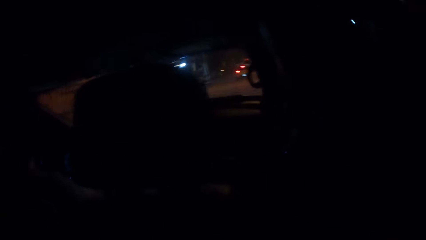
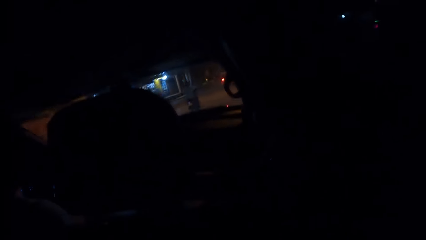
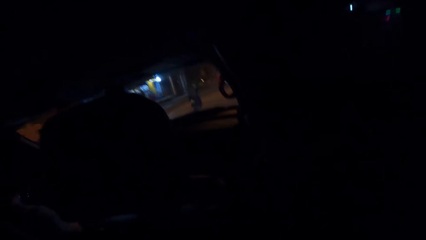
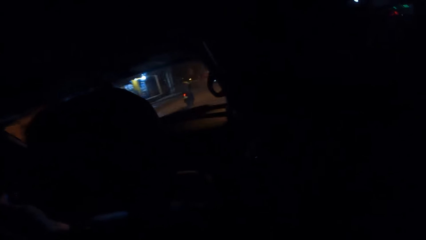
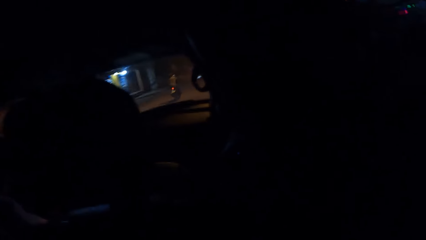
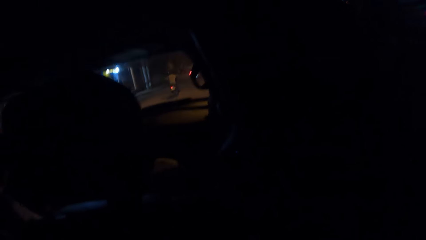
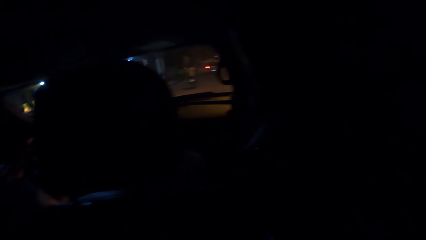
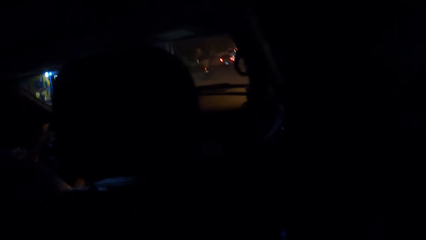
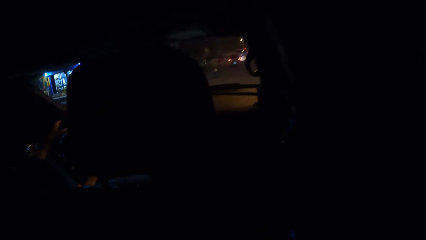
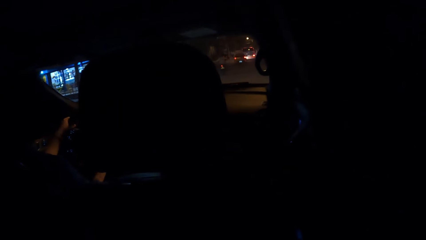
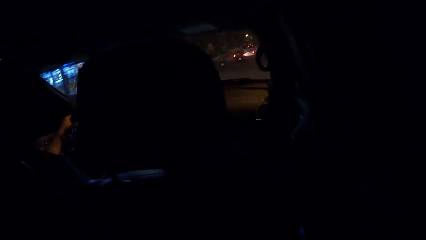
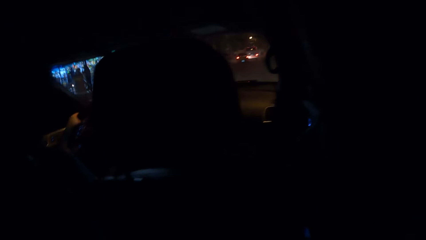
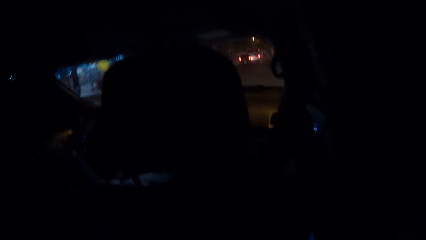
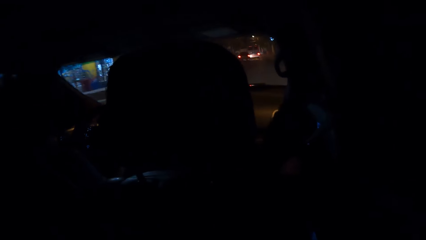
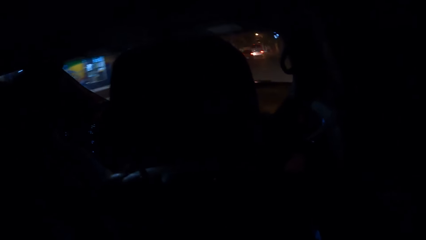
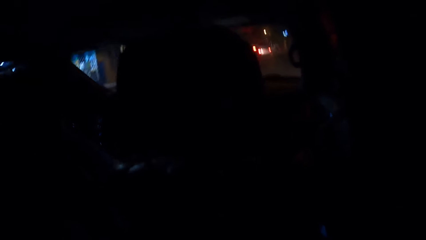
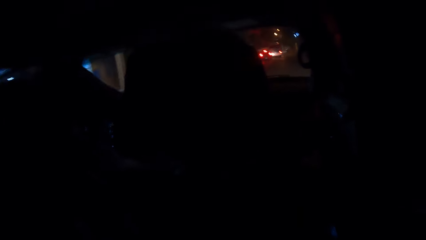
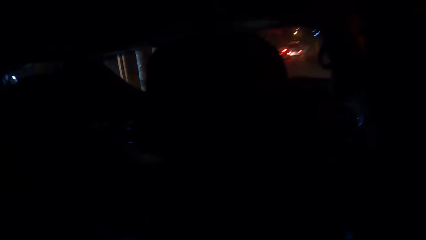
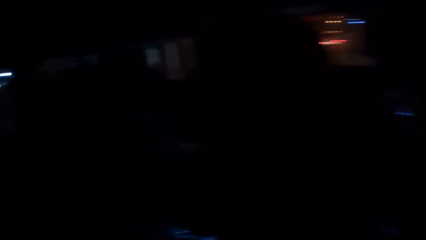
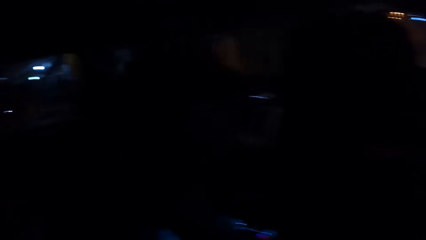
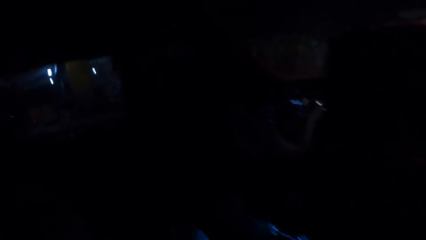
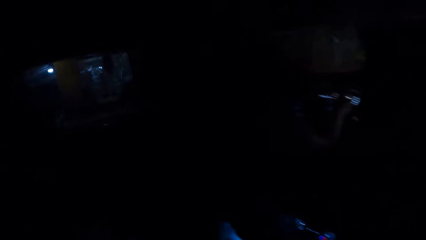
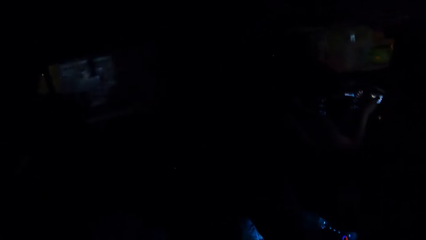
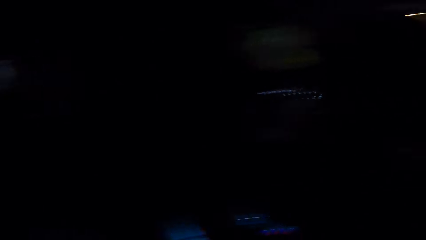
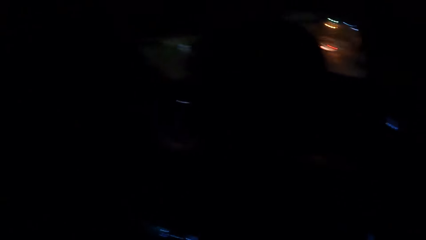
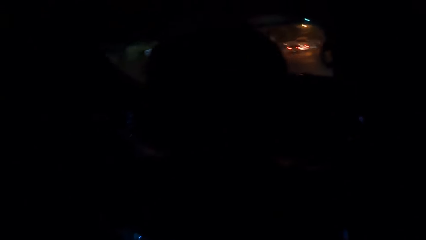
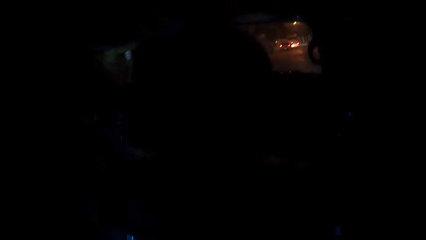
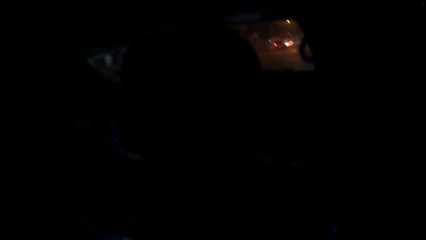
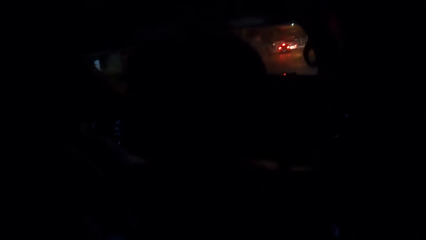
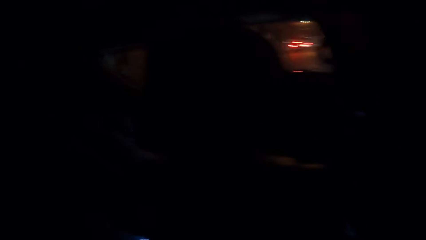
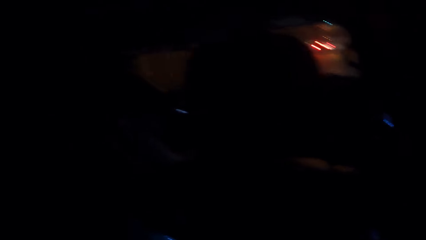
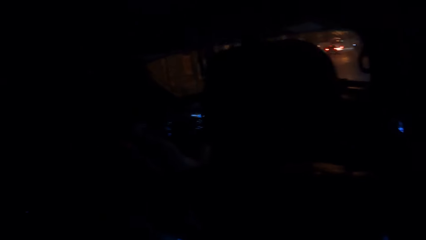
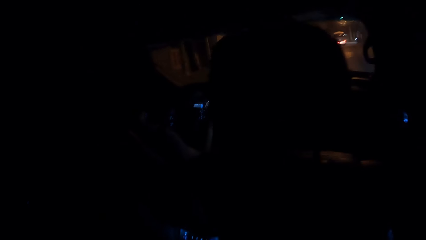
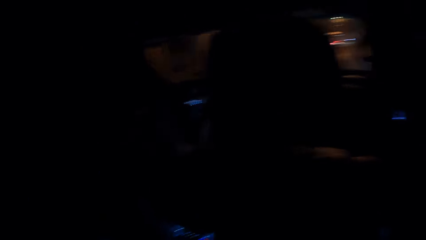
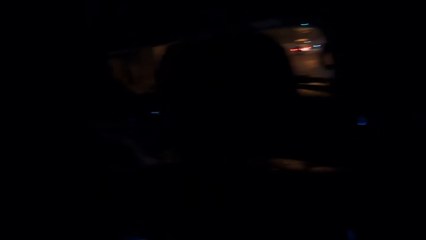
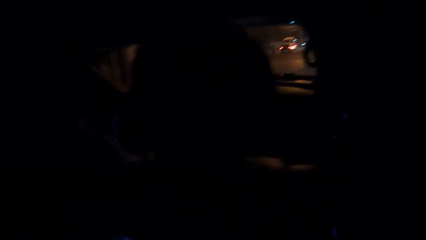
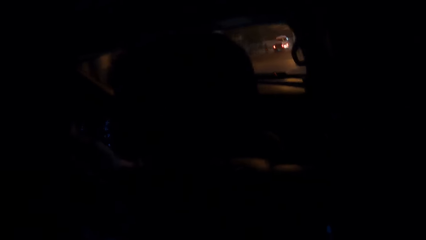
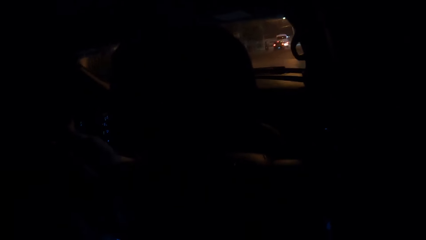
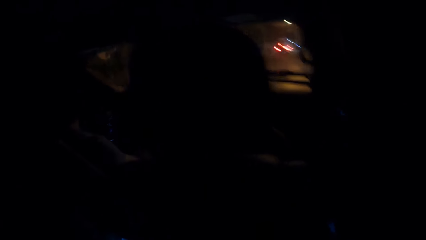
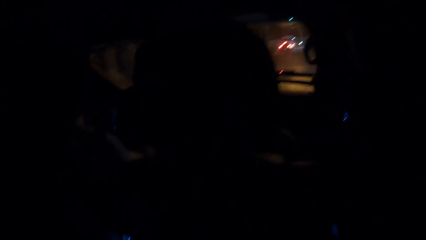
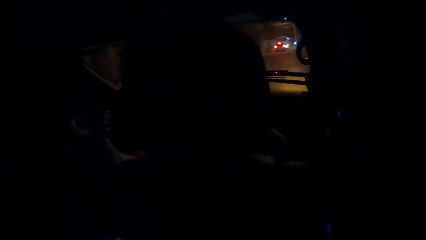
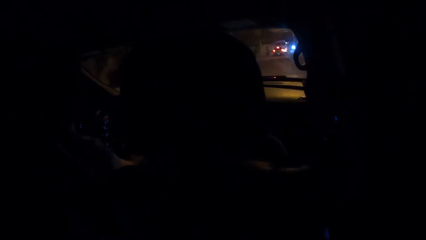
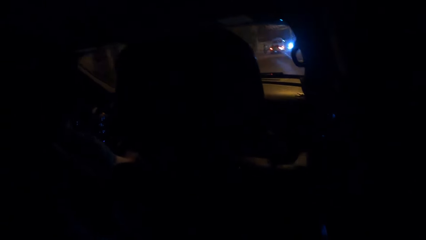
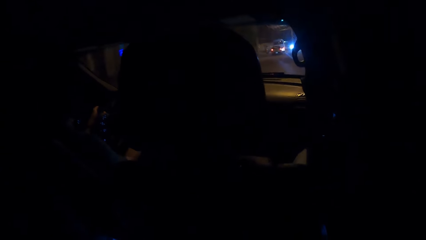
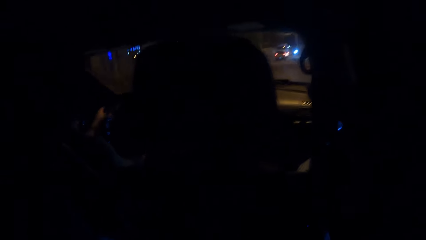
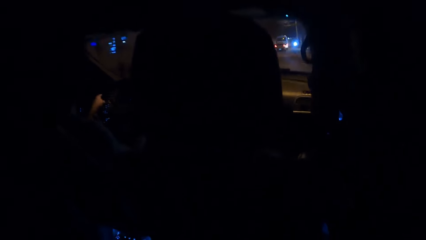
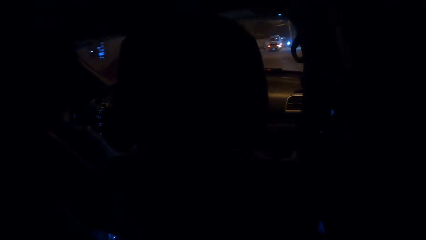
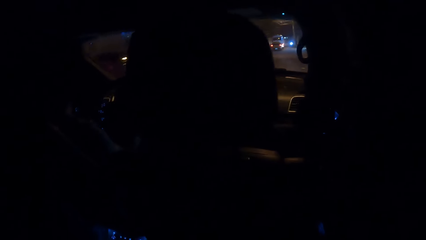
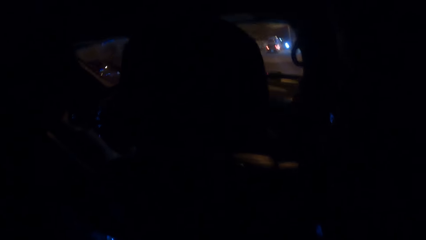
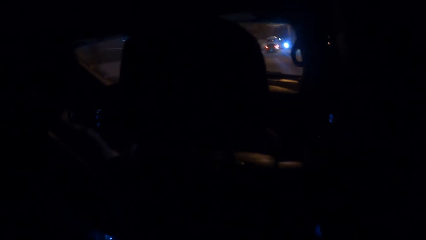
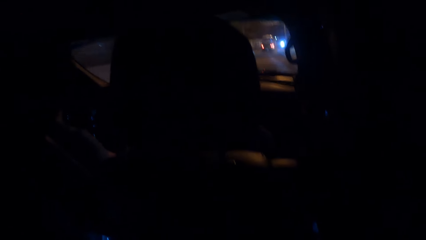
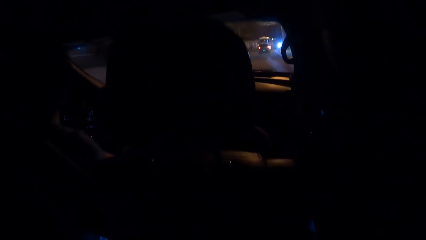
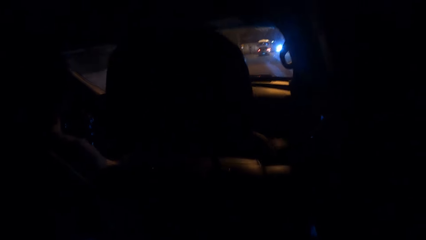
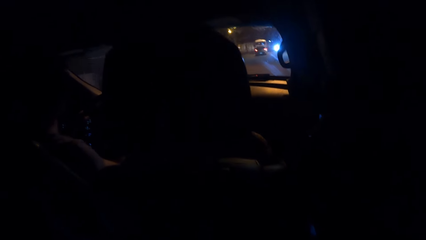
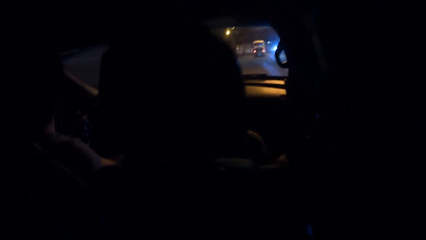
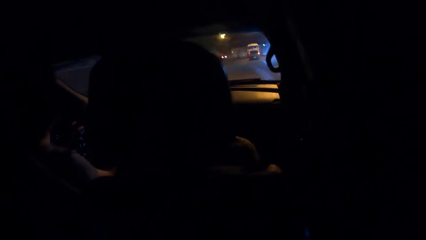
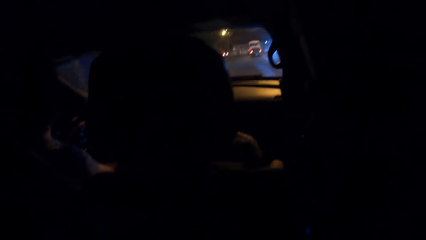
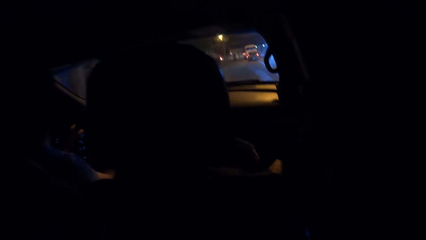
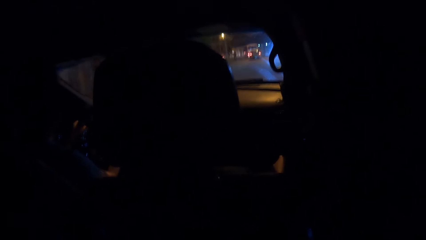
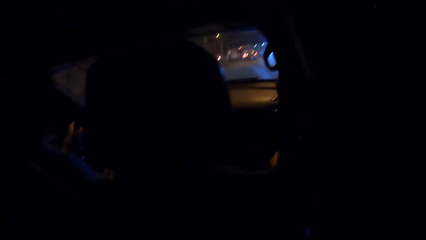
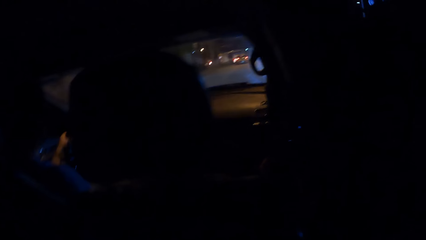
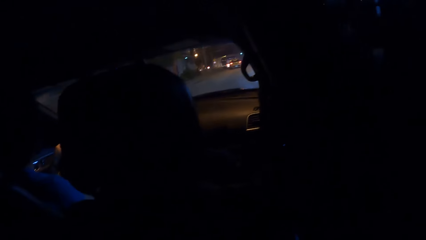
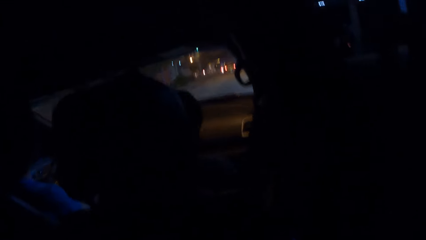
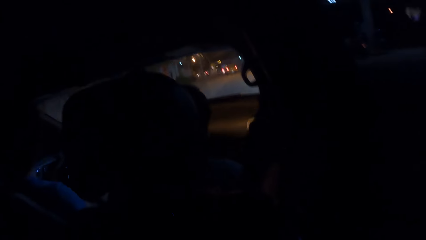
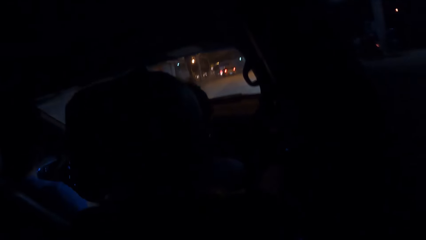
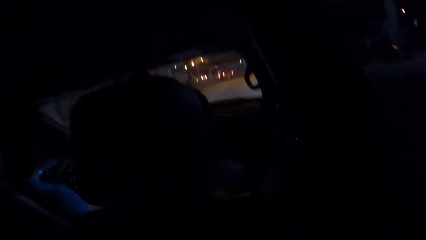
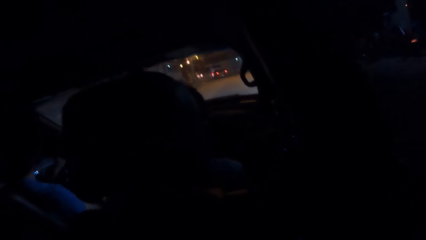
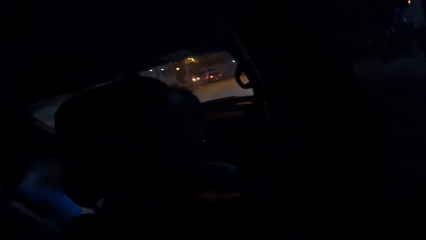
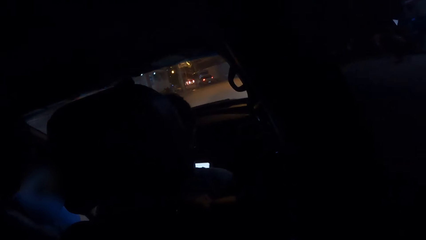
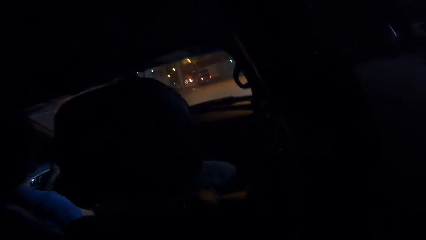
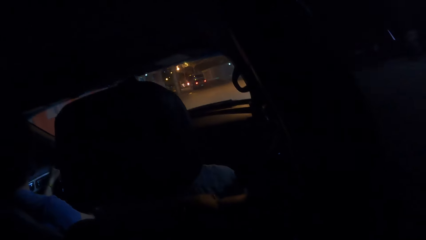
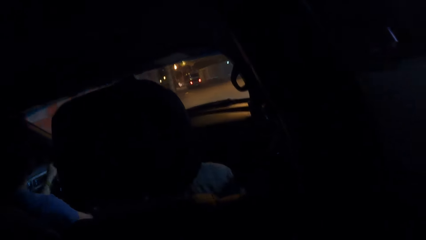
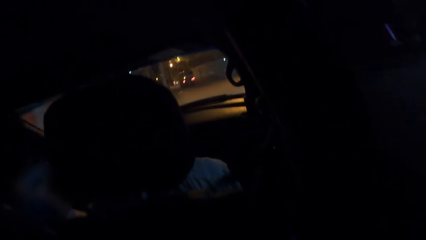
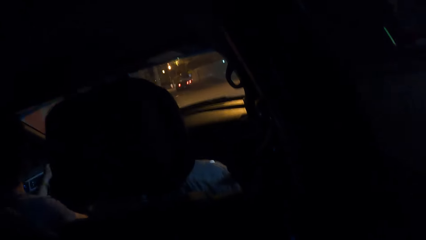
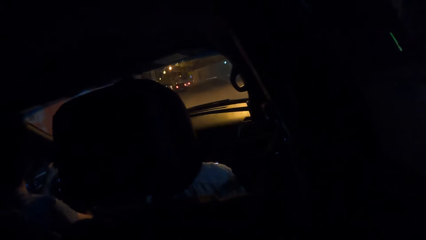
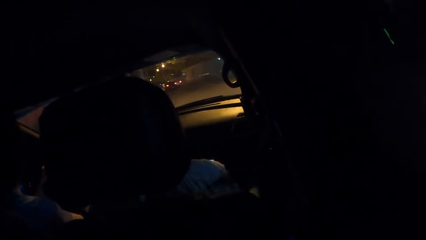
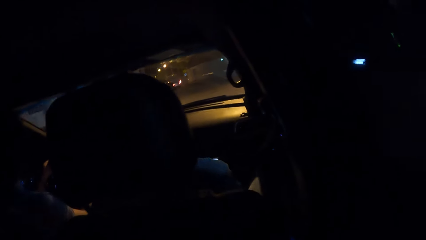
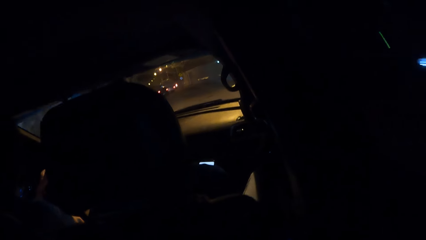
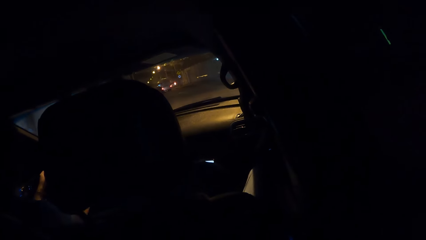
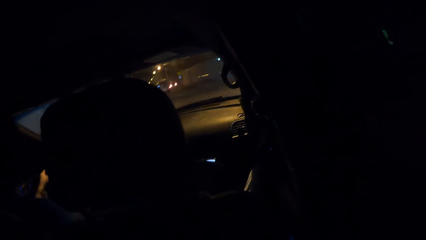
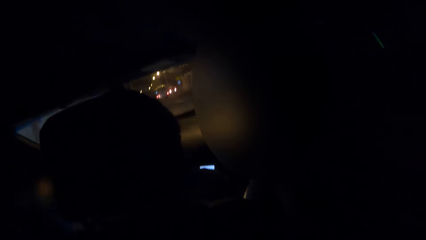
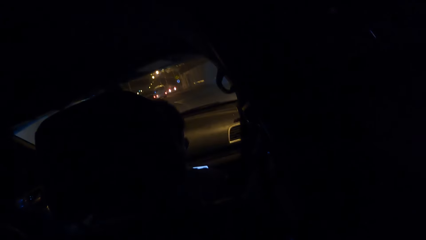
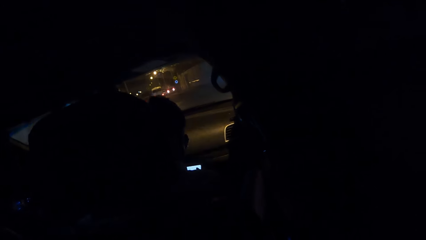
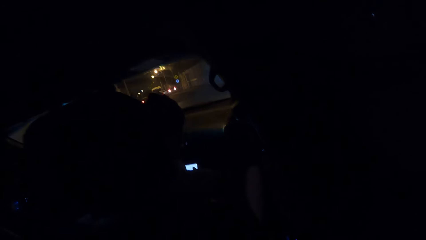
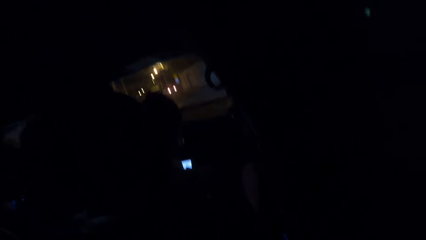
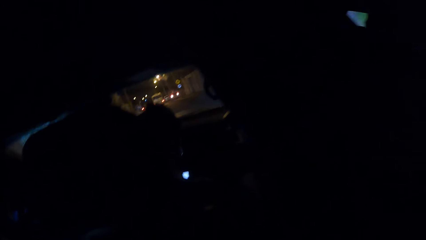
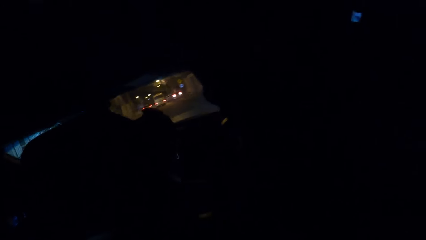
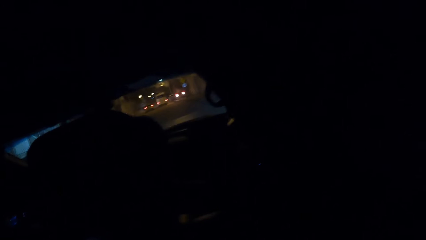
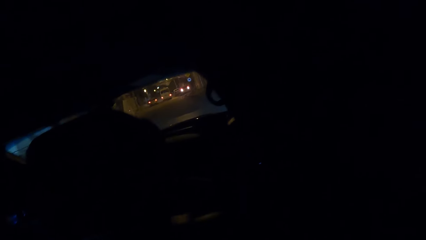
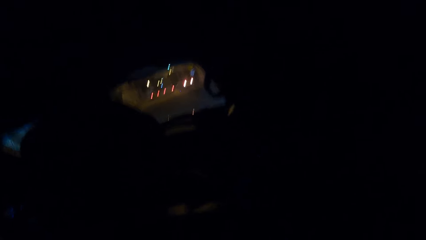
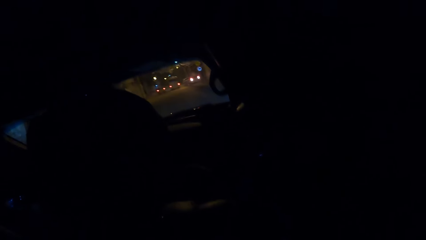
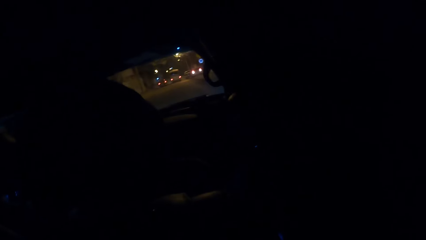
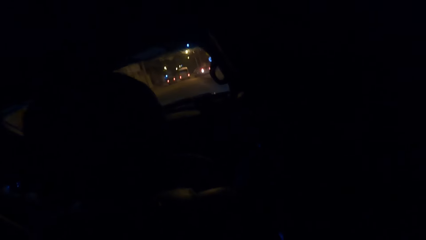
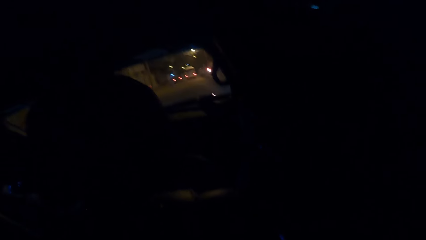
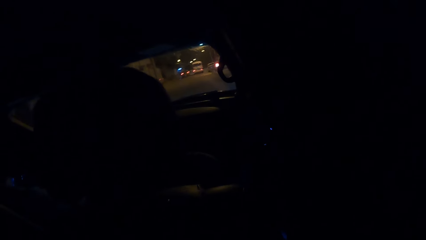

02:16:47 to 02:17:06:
The camera wearer looks at the cyclist on the road. They look at the road.
